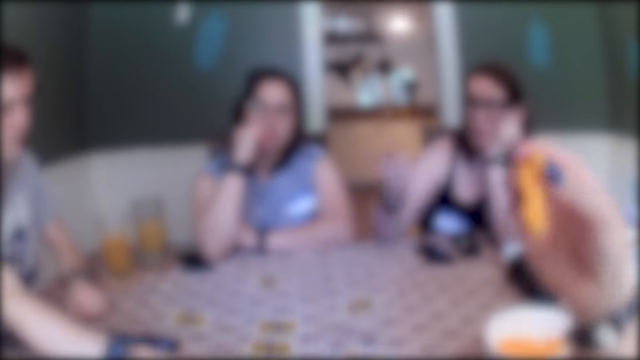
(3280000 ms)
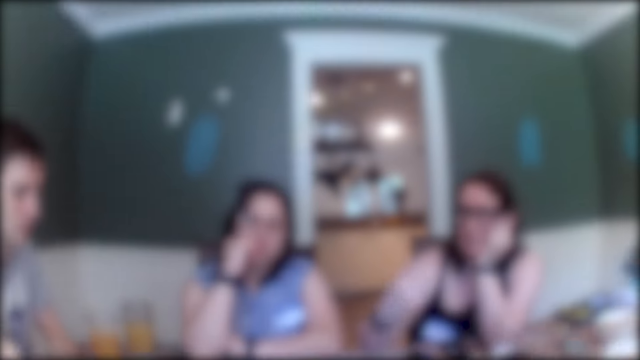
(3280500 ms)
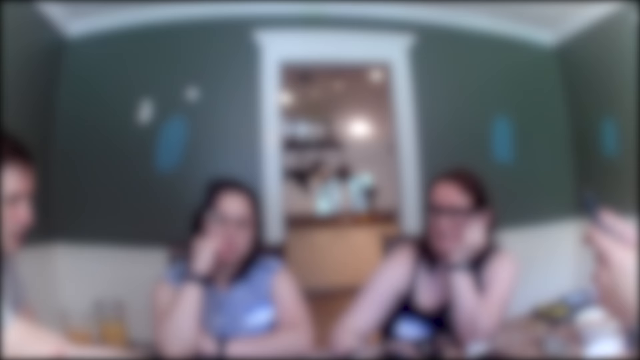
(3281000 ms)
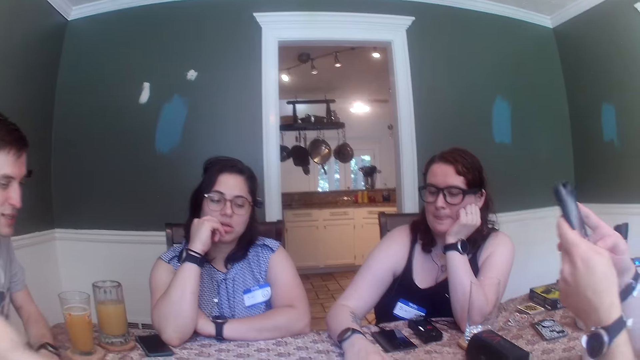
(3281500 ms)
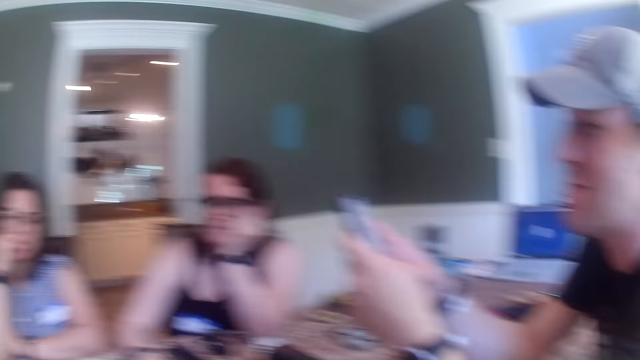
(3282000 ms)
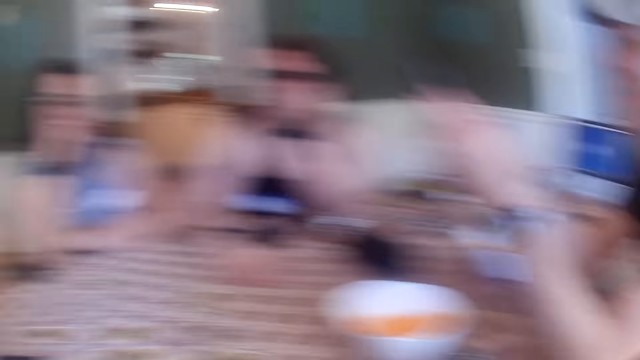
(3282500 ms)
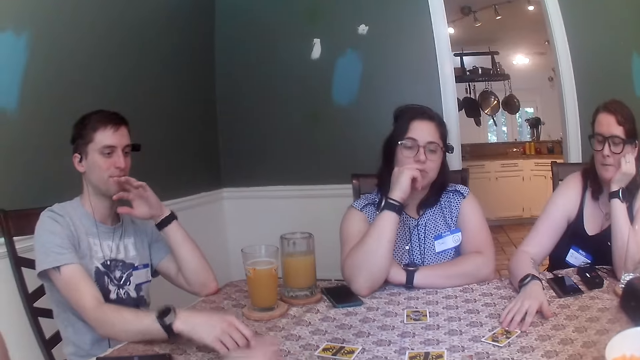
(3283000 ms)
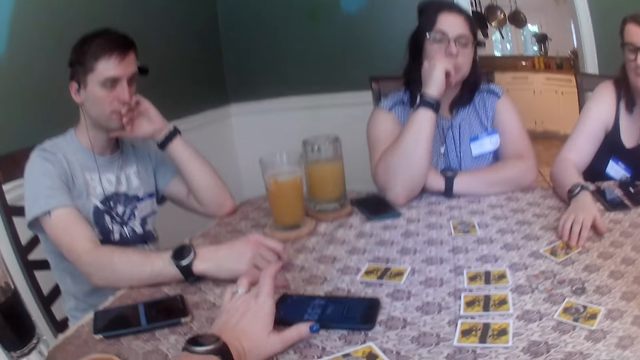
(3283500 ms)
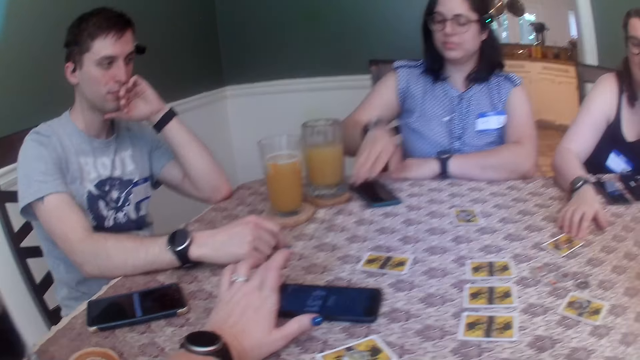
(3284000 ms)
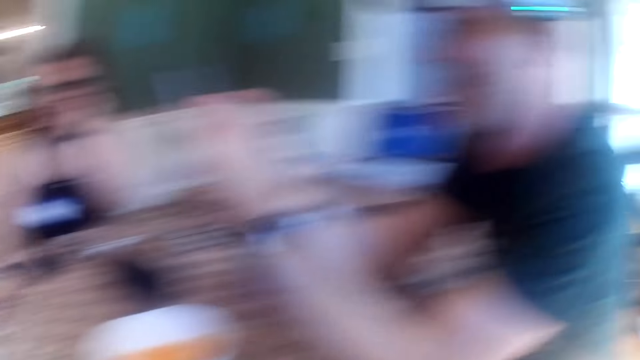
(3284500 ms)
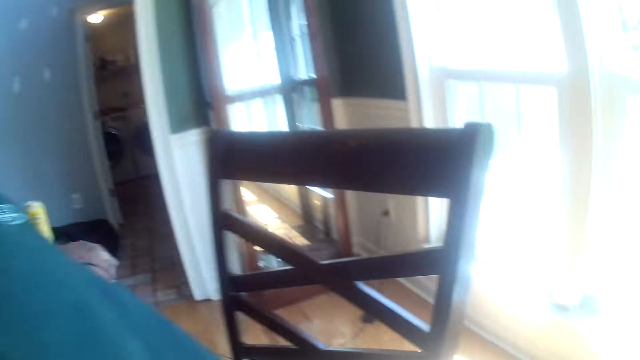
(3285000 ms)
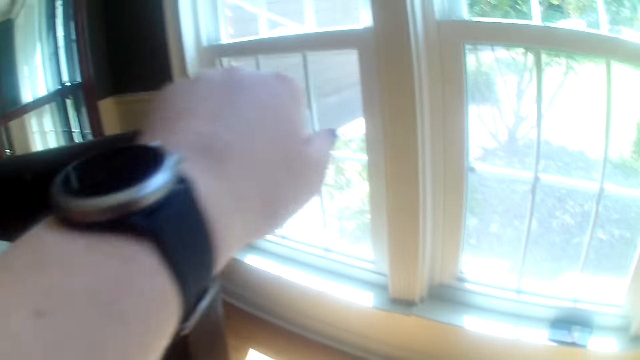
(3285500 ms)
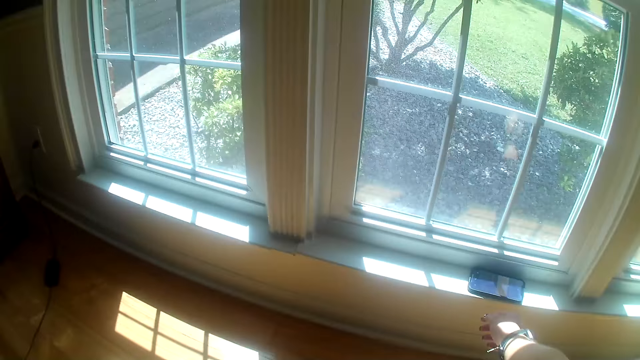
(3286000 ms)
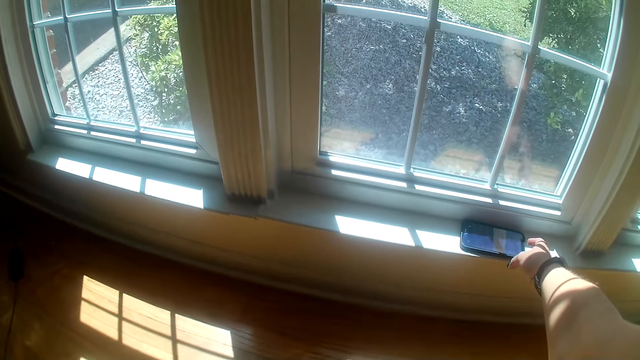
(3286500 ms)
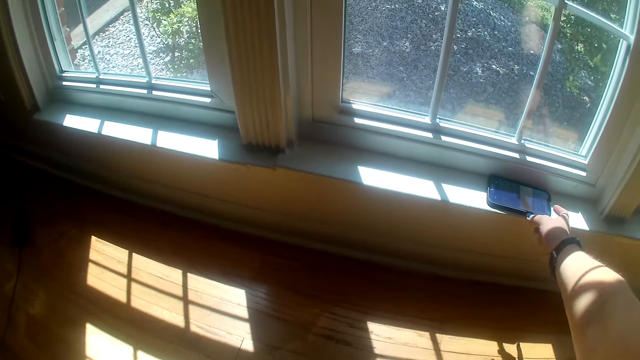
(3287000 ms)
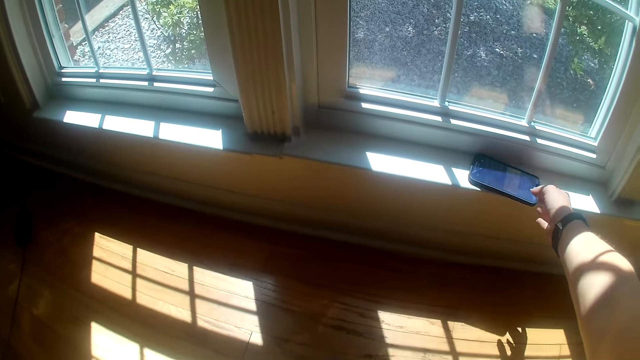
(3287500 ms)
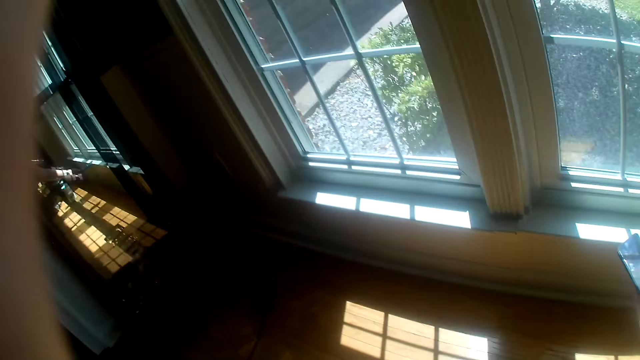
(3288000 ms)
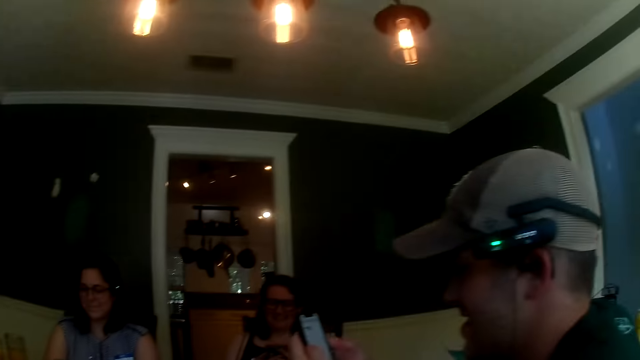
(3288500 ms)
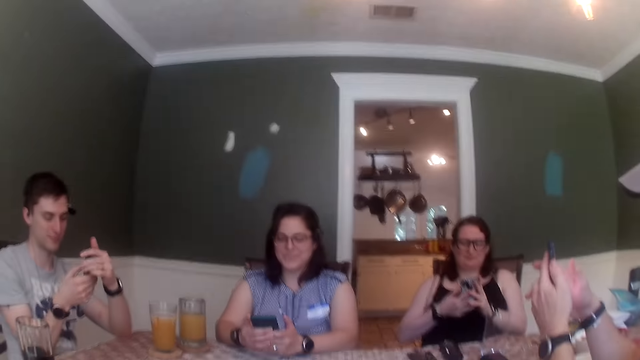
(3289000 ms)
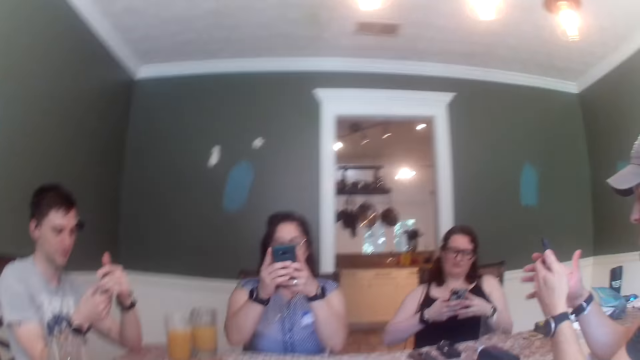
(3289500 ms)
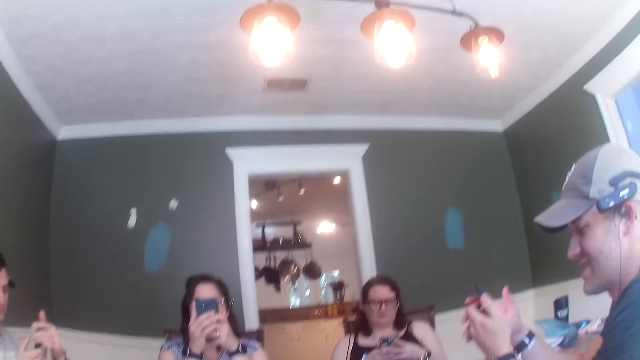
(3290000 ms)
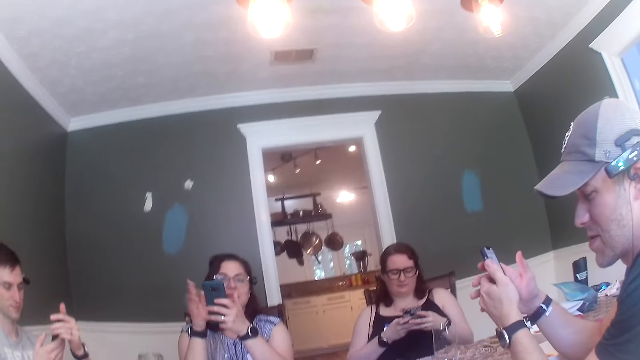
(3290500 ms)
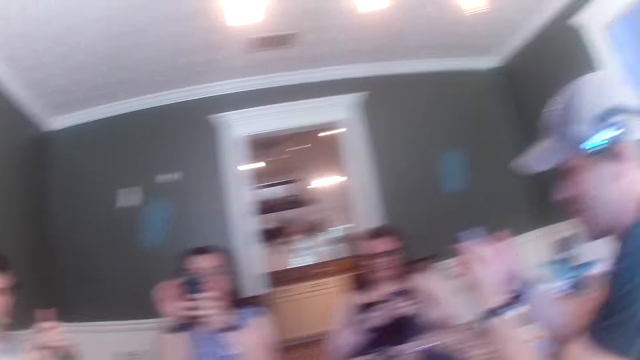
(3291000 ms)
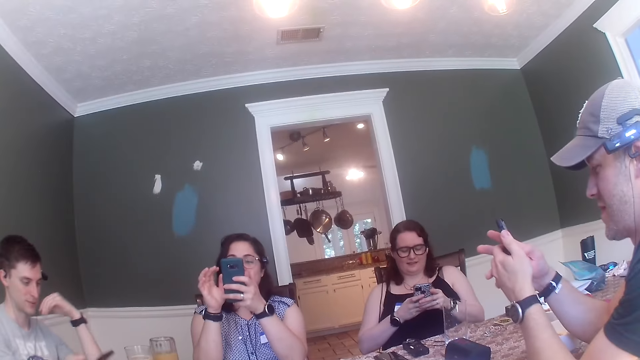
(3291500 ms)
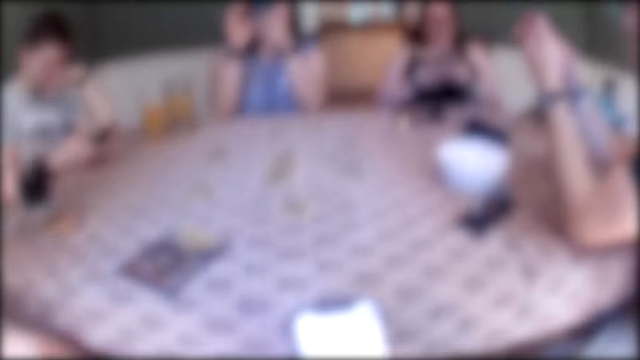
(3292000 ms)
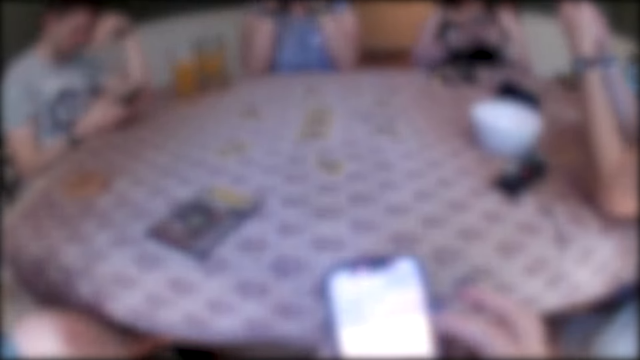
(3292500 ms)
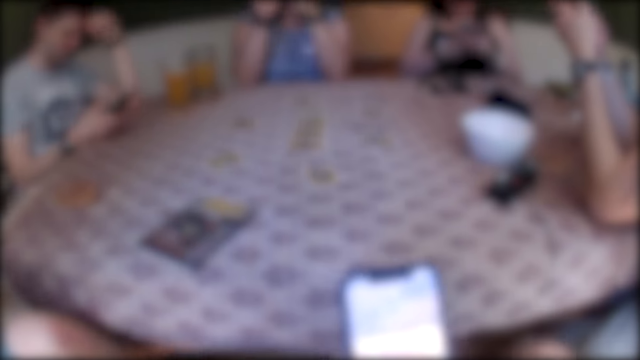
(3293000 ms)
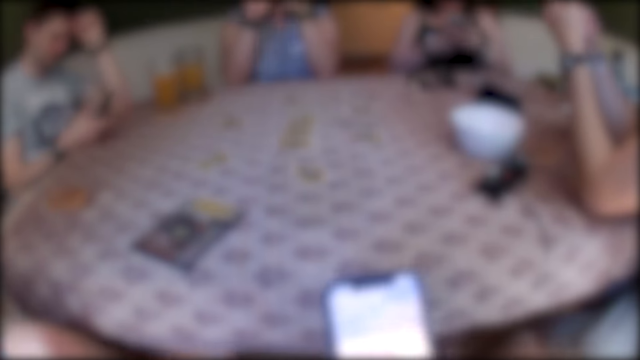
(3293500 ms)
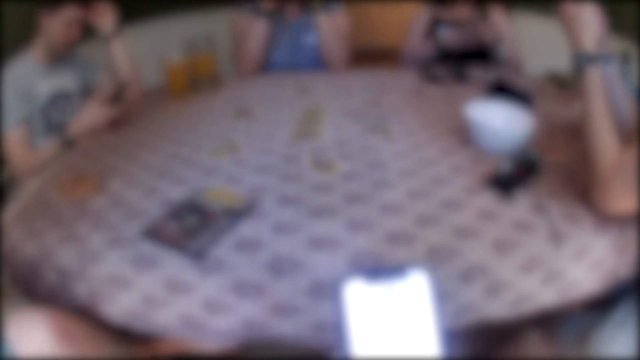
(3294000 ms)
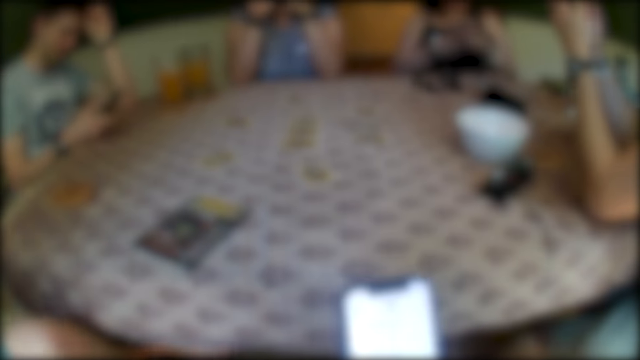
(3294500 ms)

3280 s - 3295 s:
A woman moves her hand. A man presses a phone with both hands. The camera wearer taps a phone on the table with her left hand. Another woman picks up a phone from the table with her right hand. The camera wearer looks around. She puts her hand on a chair. She picks up a phone from a window sill with her right hand. She looks around. She converses with a group of people at the table. Another man presses a phone with his right hand. A third woman presses a phone with both hands. The second woman presses the phone with both hands. The camera wearer presses the phone with her right hand.

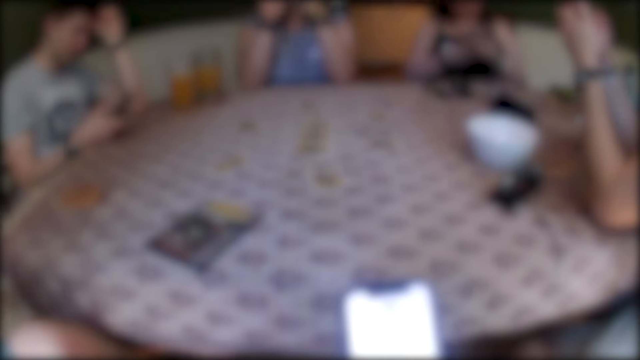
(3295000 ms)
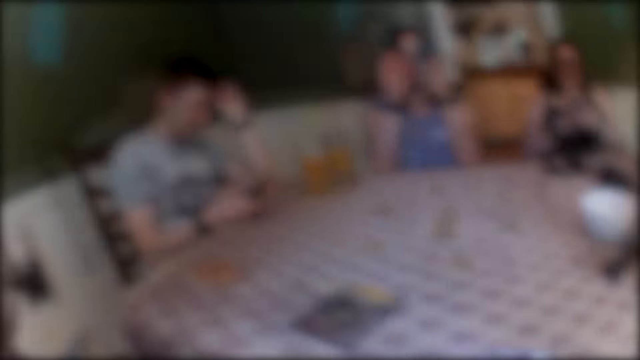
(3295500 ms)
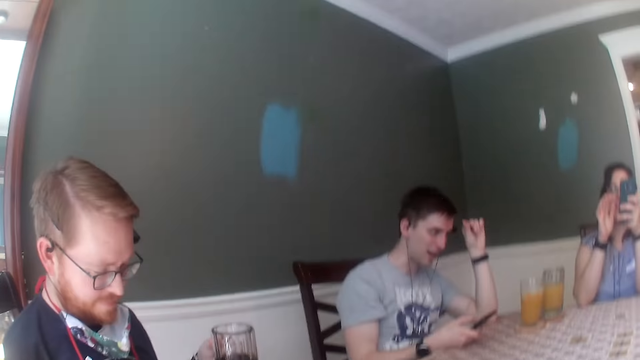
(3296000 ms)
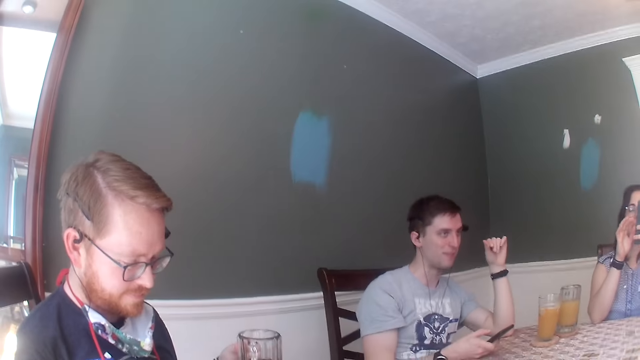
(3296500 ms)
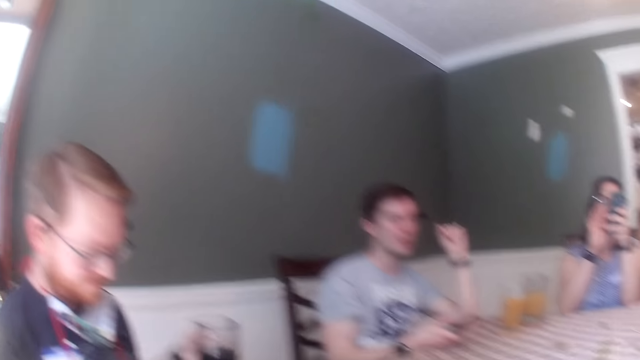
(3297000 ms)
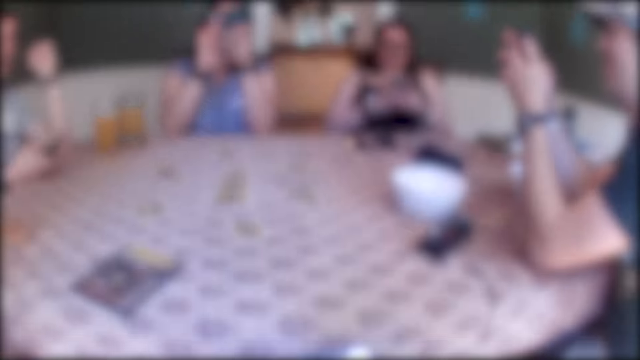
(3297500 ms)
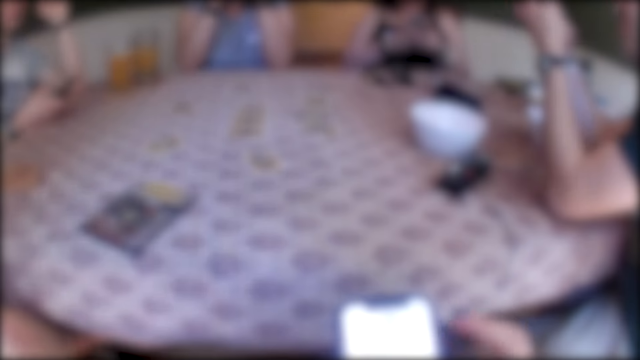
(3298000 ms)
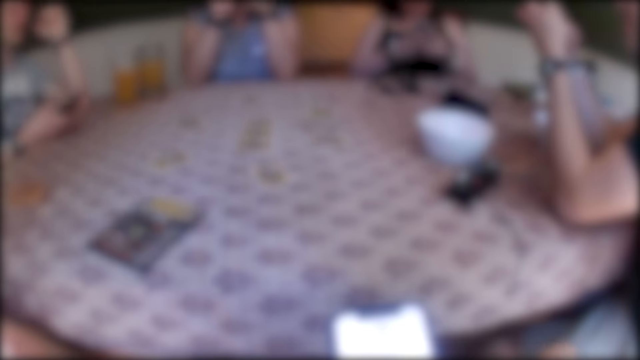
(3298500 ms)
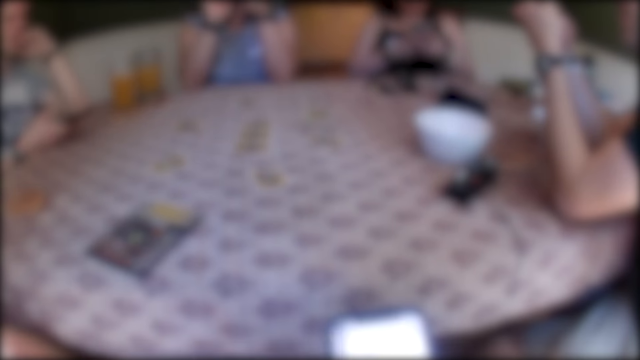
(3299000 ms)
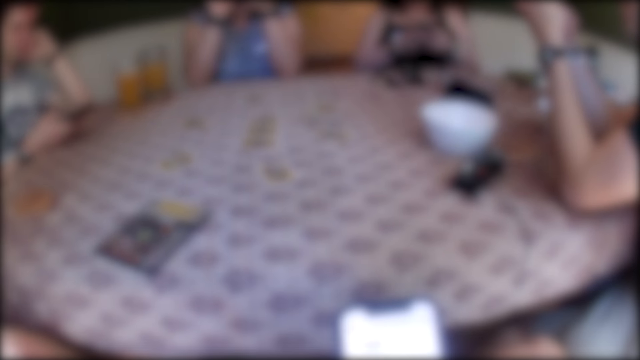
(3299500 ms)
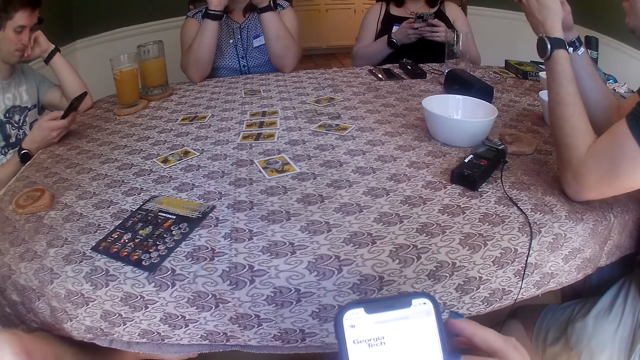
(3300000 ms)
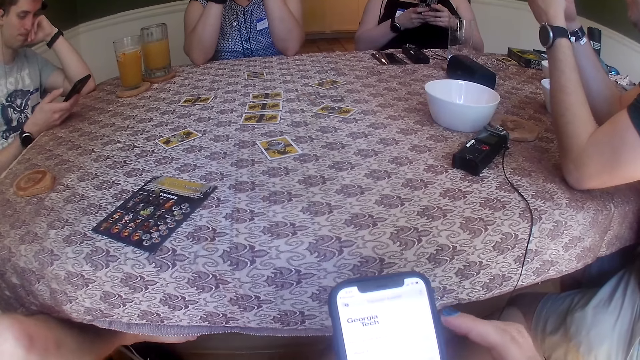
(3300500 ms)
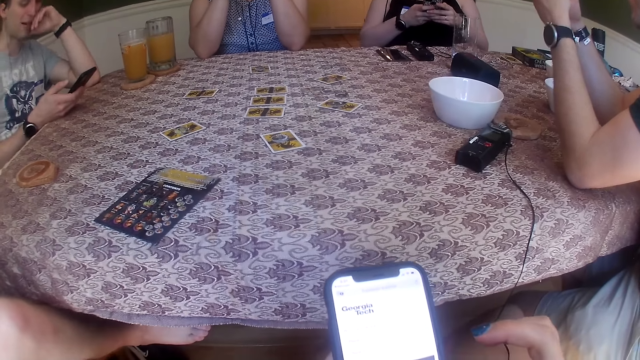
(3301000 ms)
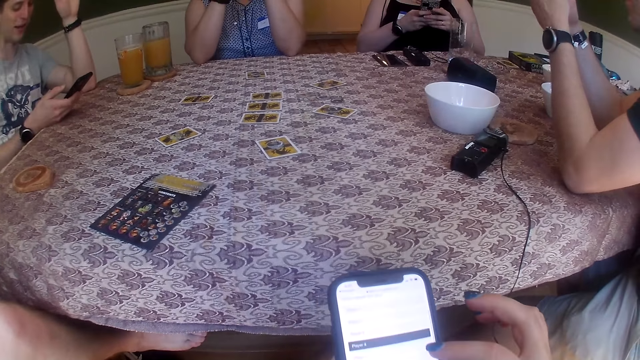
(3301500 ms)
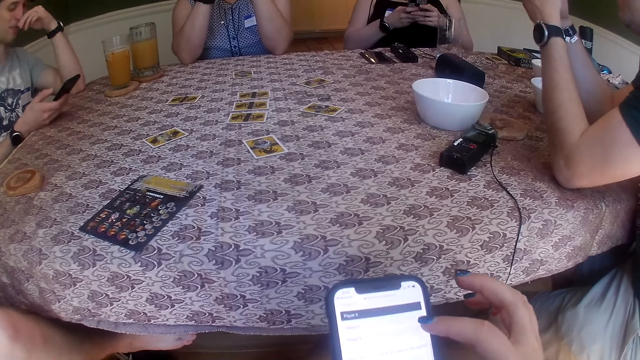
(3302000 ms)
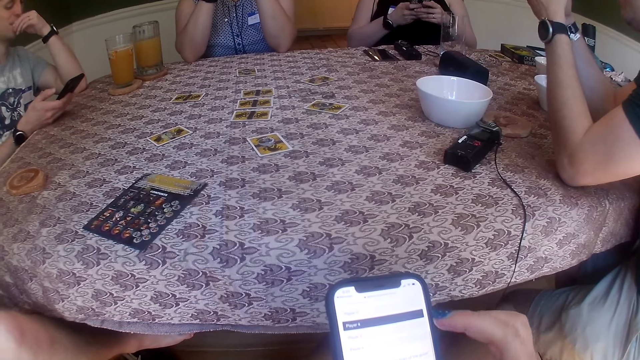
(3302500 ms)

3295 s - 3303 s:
The camera wearer looks around. They use the phone. The man presses the phone with his right hand.
